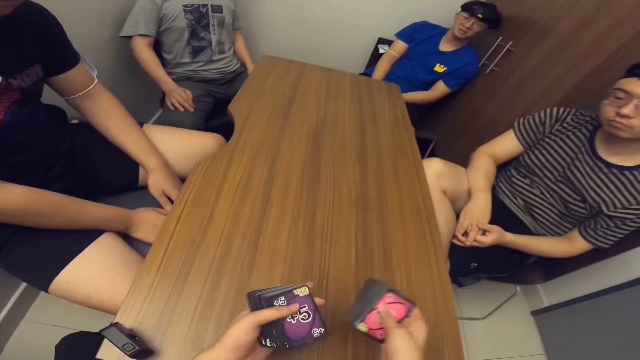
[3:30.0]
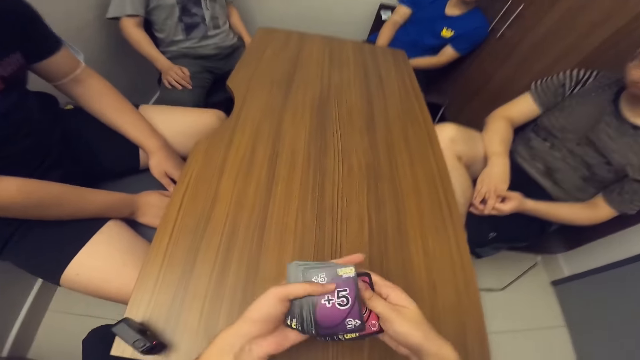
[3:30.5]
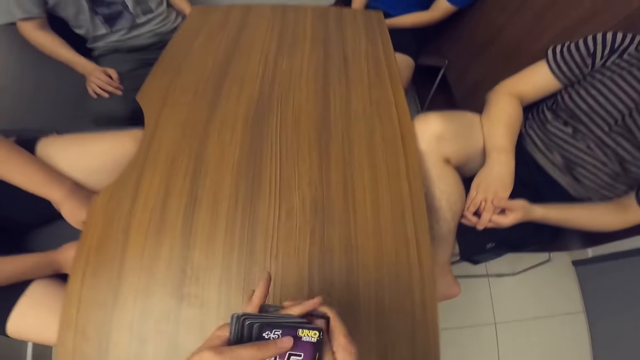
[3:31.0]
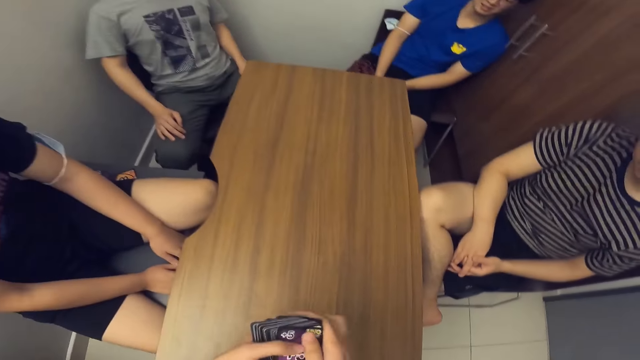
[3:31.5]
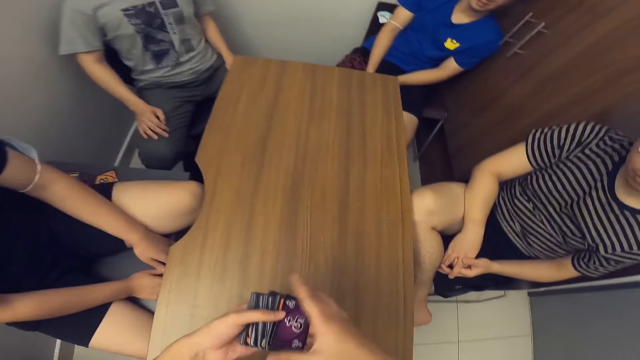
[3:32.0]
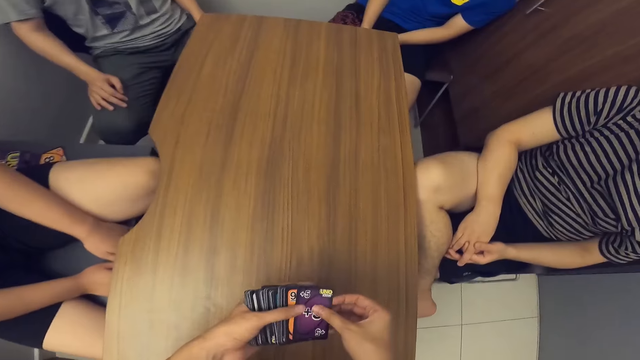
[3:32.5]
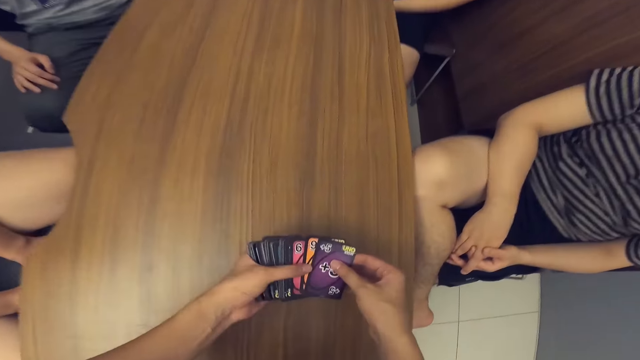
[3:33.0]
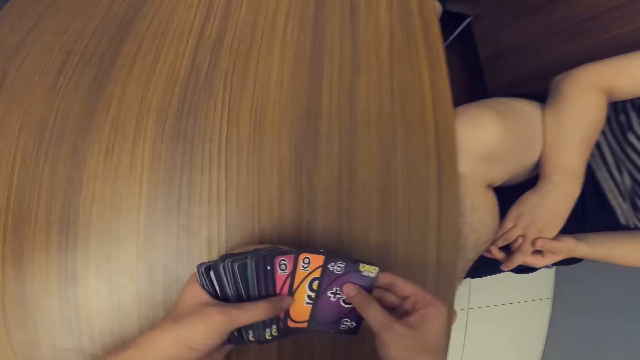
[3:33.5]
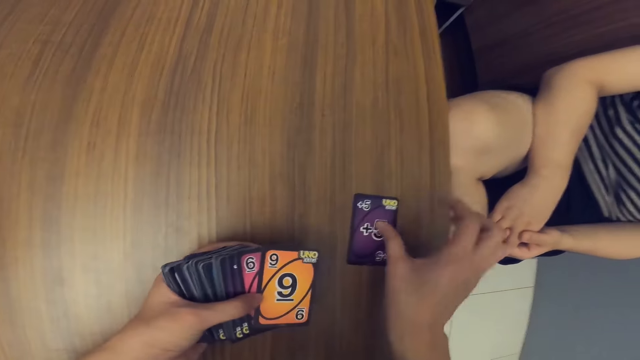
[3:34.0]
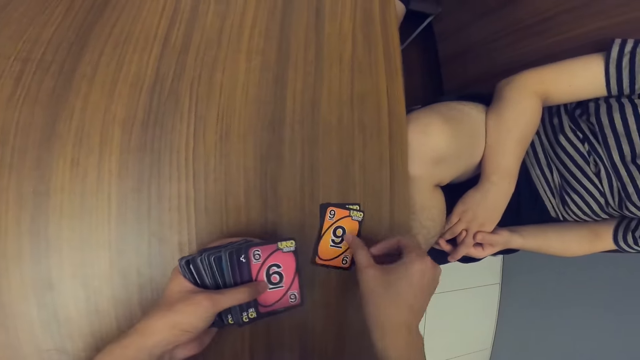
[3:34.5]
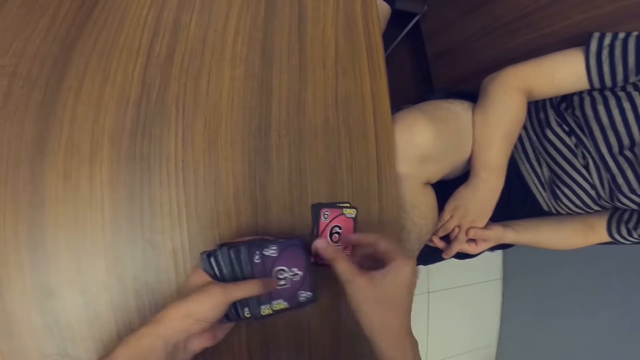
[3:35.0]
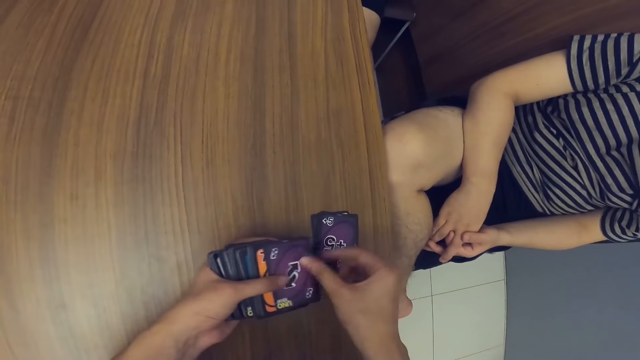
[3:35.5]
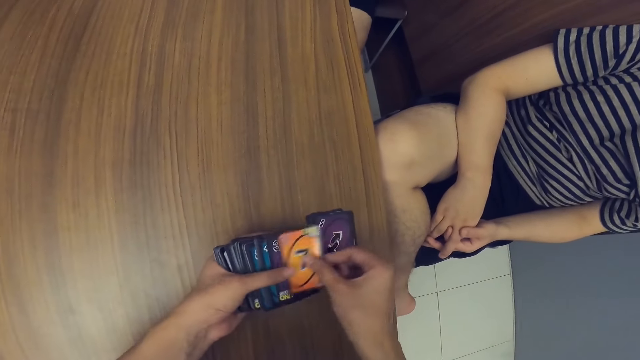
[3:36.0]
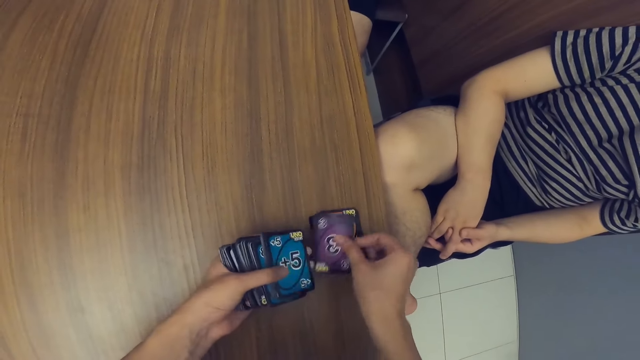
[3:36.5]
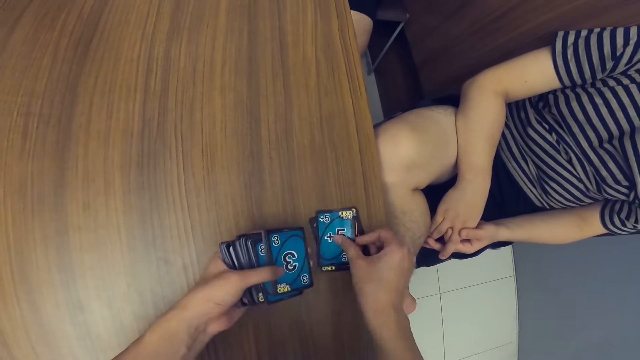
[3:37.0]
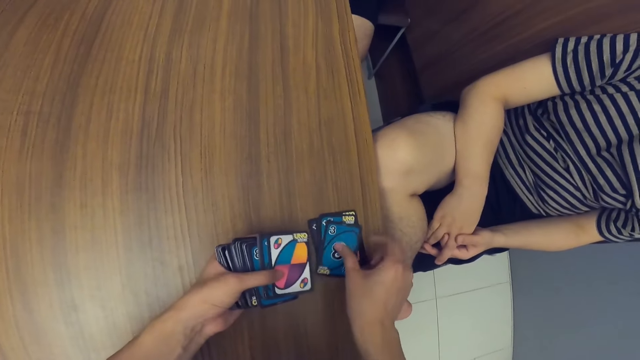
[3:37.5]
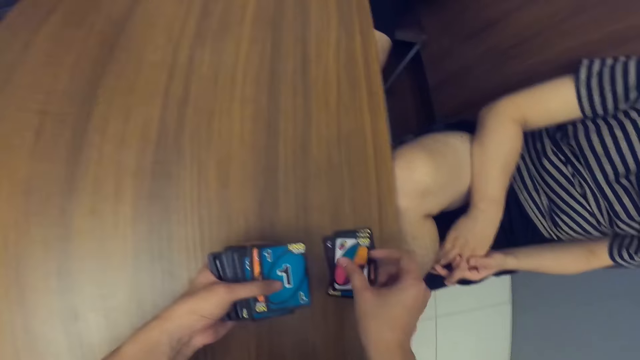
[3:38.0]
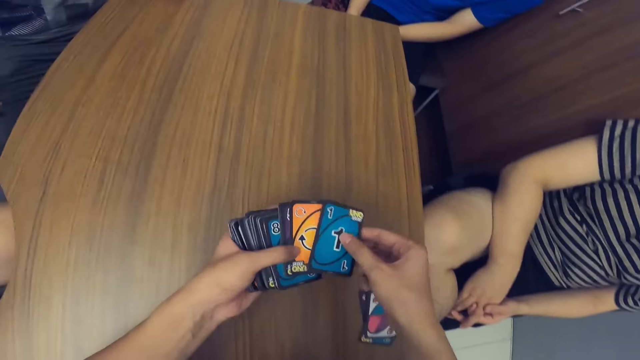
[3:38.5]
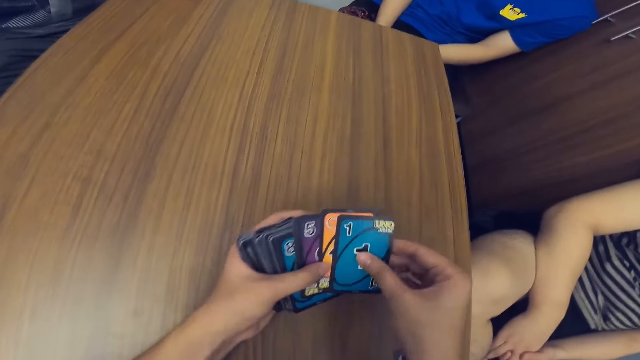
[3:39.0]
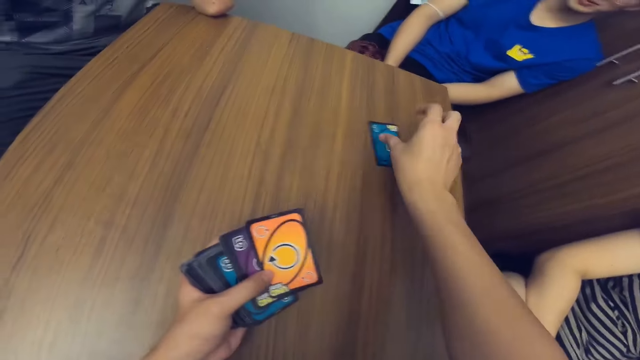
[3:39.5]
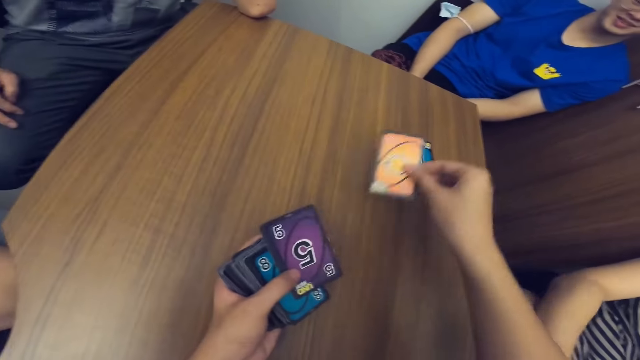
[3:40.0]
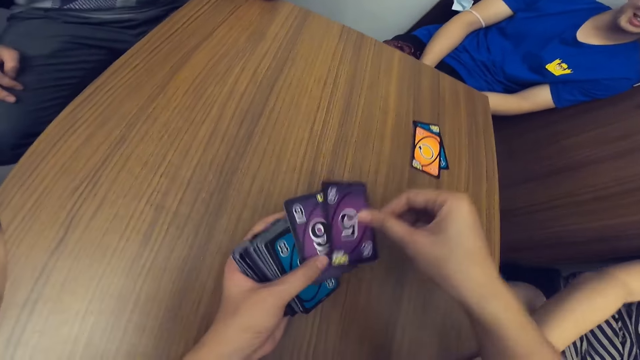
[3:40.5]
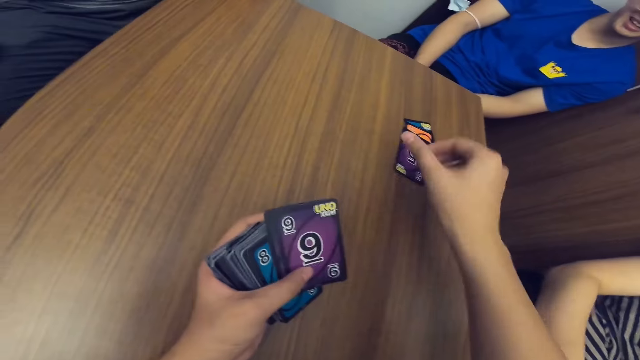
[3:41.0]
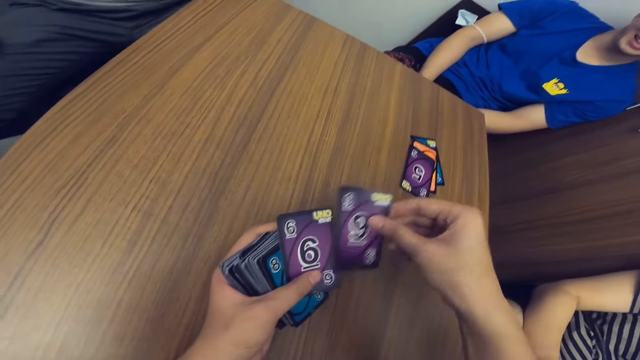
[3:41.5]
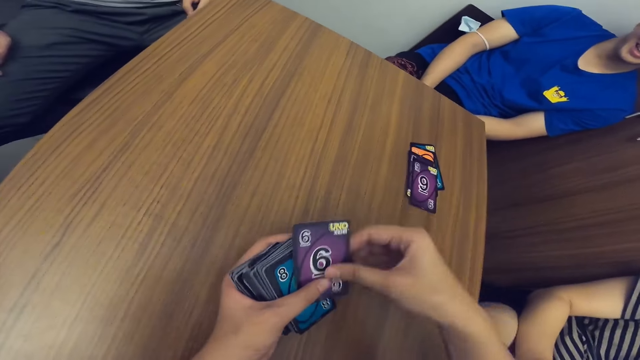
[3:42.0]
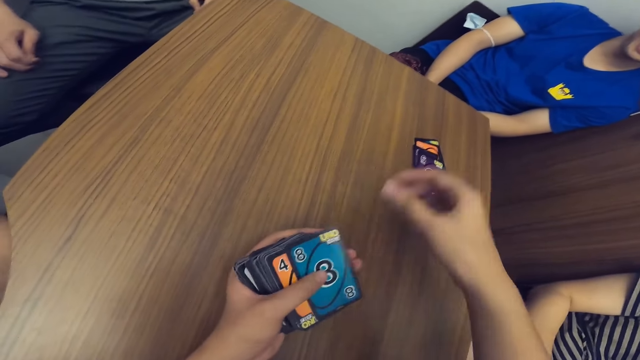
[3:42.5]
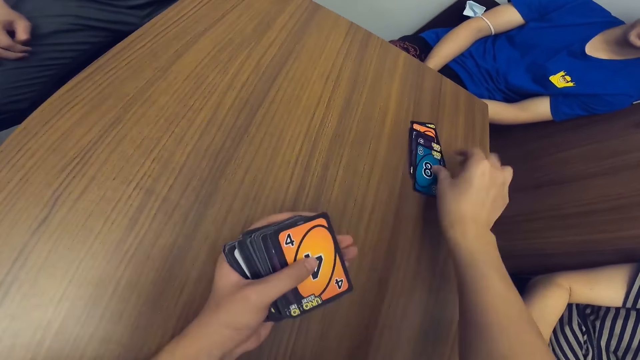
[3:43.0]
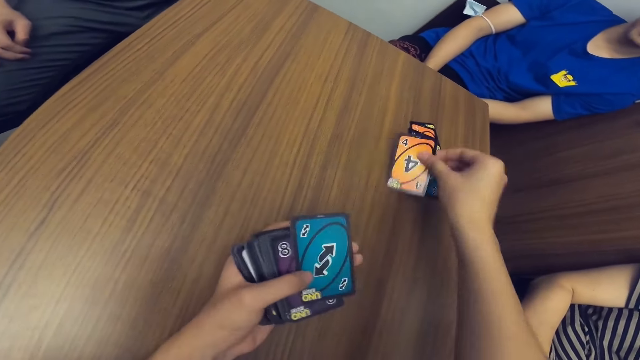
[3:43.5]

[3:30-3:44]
The camera wearer shares the cards on the table with both hands. They count cards to a man. They count cards to another man.

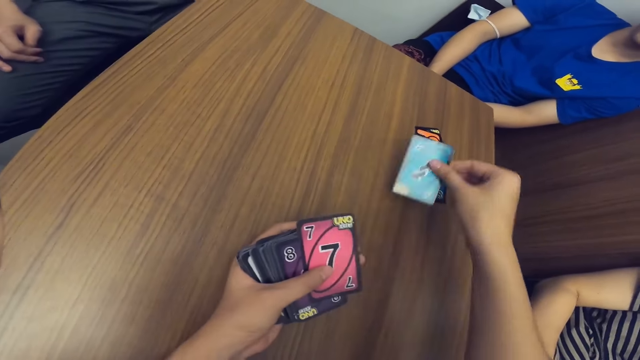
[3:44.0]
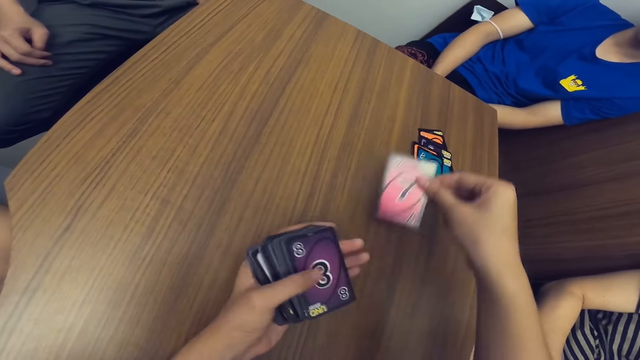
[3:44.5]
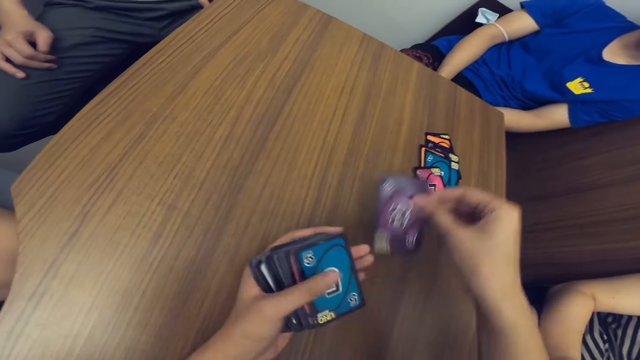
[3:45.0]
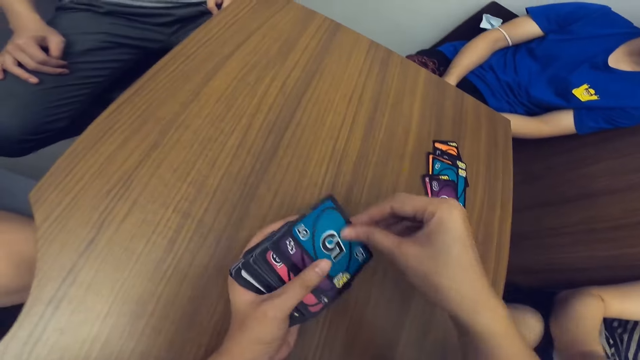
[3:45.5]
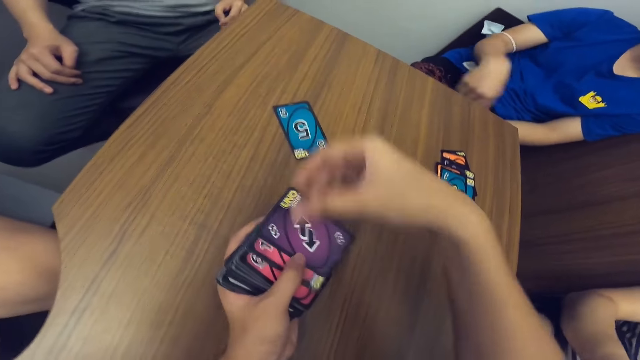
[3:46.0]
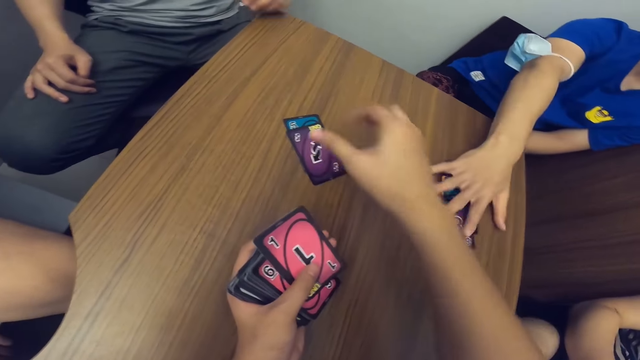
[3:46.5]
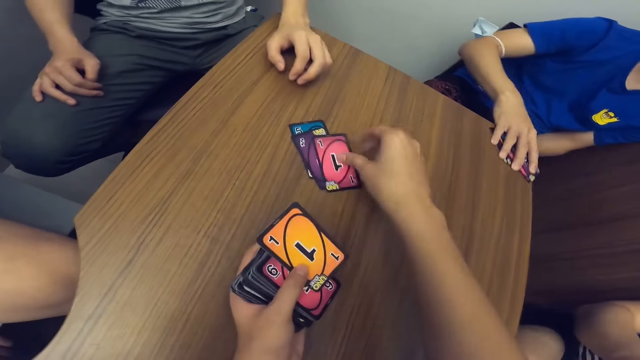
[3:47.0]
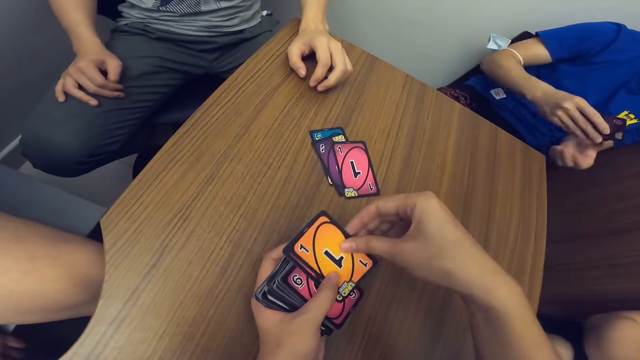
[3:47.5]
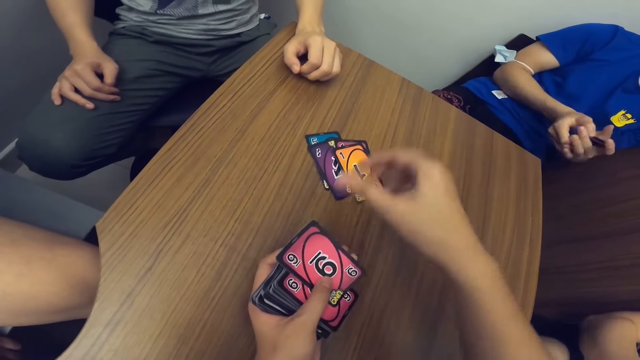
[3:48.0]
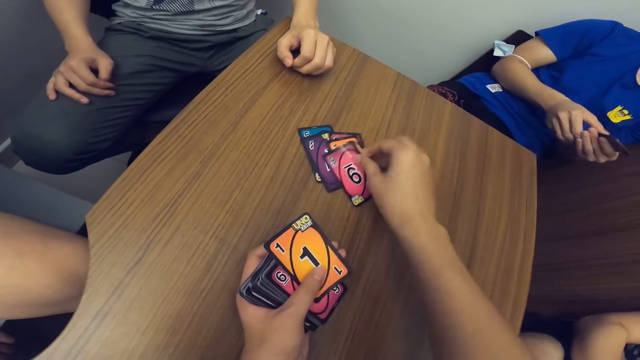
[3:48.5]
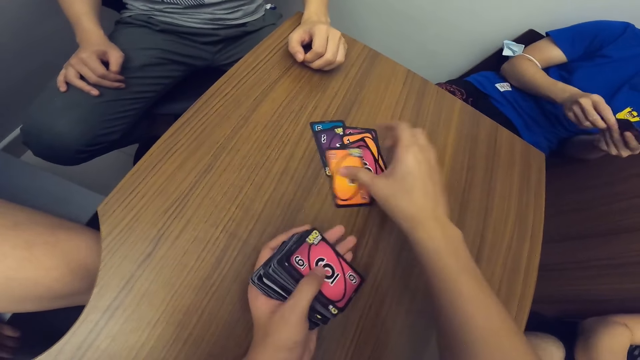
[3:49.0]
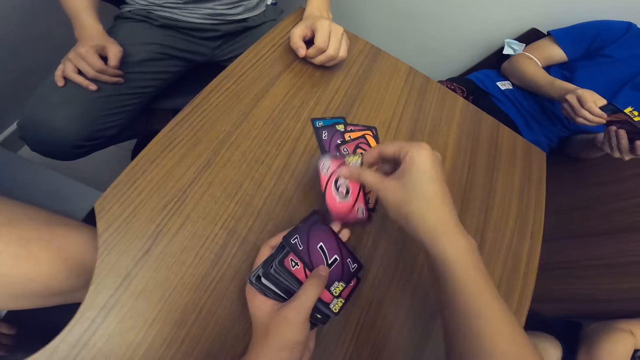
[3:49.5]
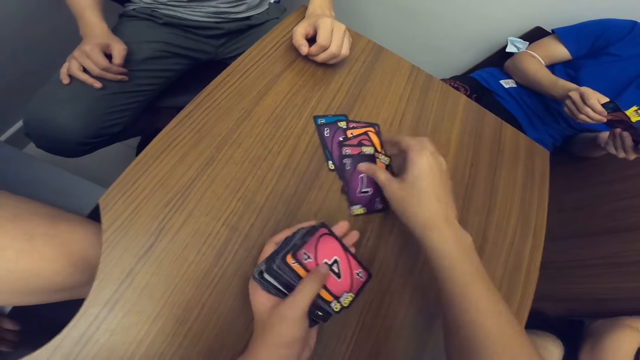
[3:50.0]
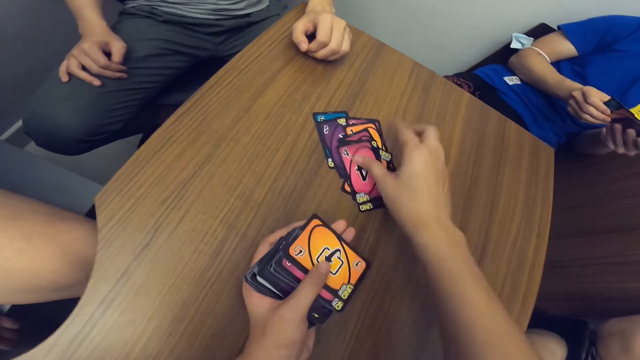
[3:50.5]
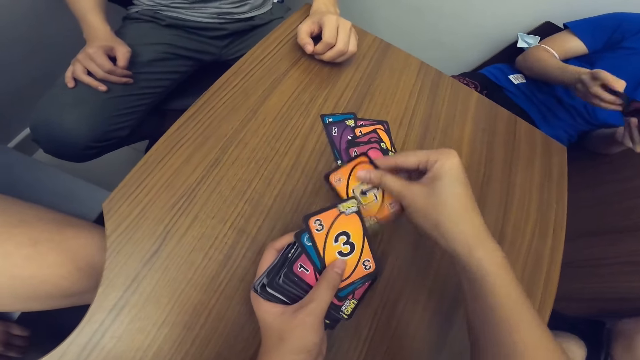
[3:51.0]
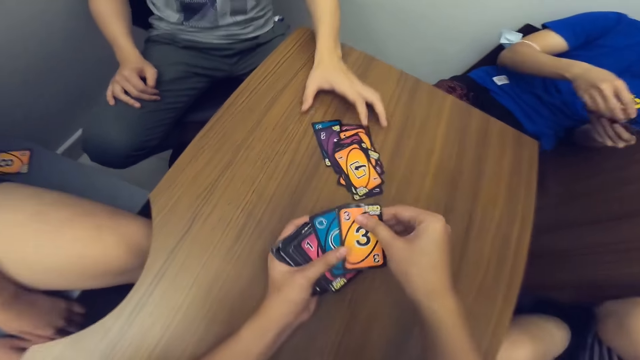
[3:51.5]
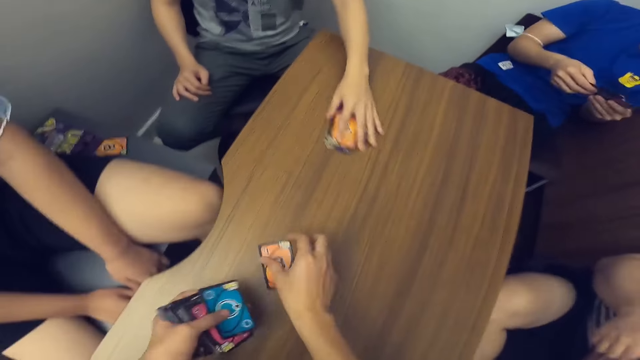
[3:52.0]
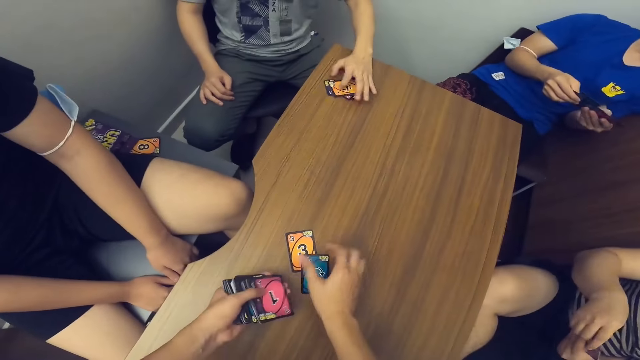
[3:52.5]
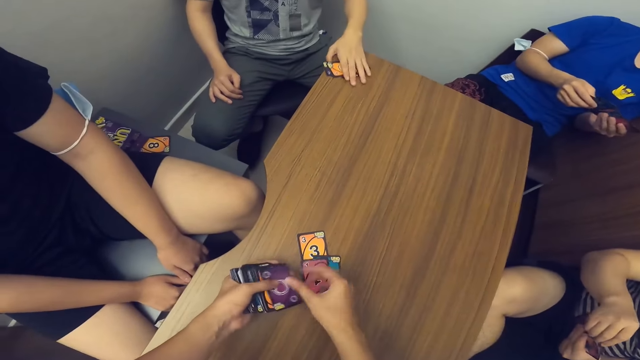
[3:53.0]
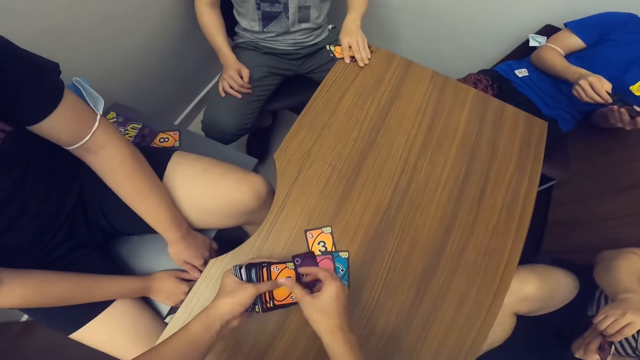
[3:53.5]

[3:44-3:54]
The camera wearer counts cards to a man. Another man picks his cards from the table with his right hand. The camera wearer counts cards to the first man. The first man picks his cards from the table with his left hand. The camera wearer counts cards to another man.
